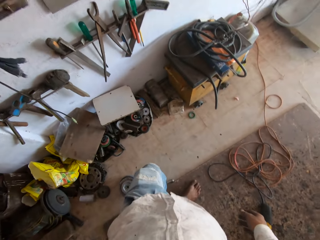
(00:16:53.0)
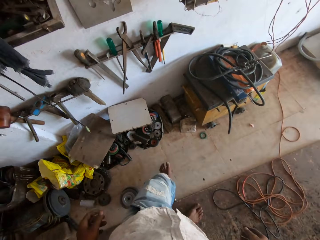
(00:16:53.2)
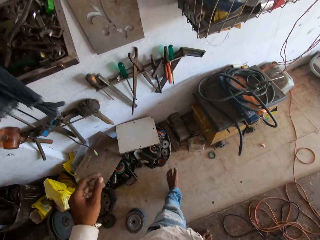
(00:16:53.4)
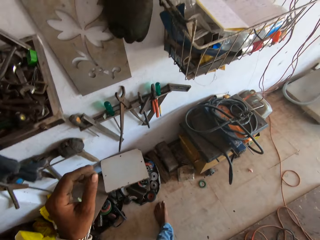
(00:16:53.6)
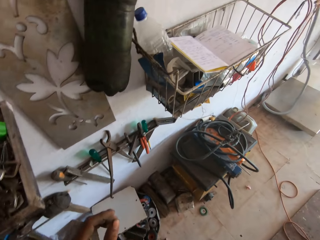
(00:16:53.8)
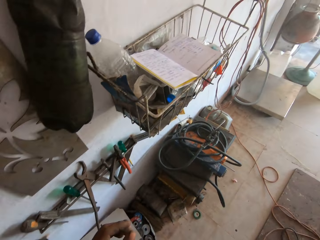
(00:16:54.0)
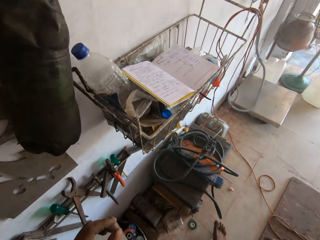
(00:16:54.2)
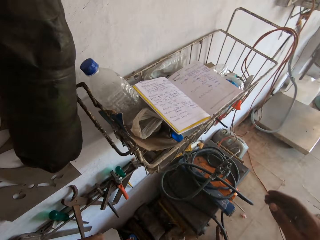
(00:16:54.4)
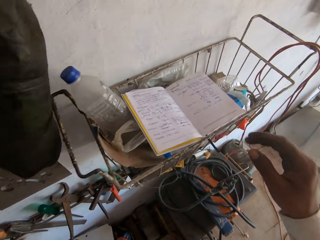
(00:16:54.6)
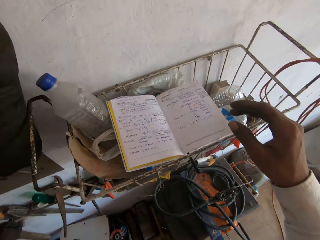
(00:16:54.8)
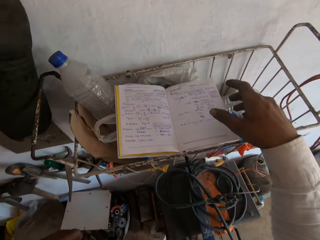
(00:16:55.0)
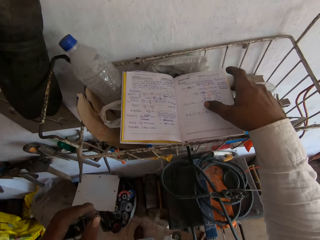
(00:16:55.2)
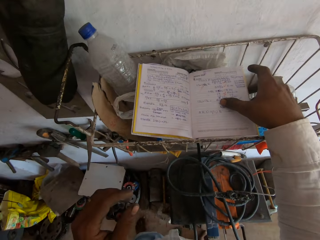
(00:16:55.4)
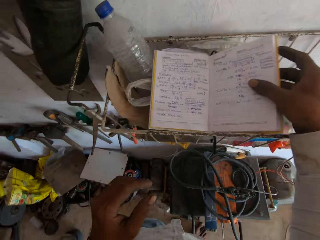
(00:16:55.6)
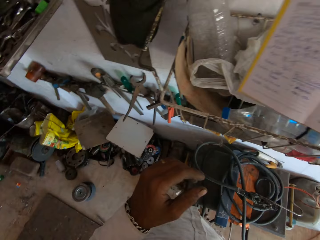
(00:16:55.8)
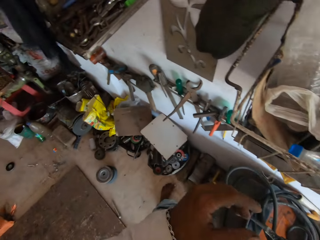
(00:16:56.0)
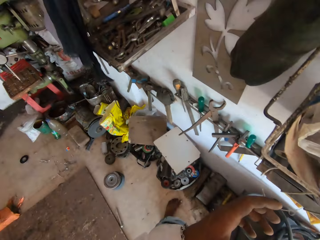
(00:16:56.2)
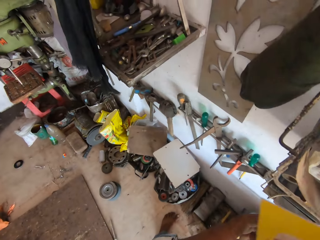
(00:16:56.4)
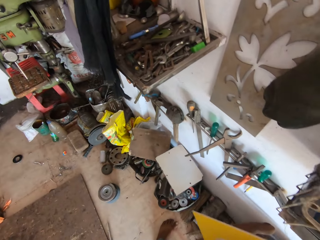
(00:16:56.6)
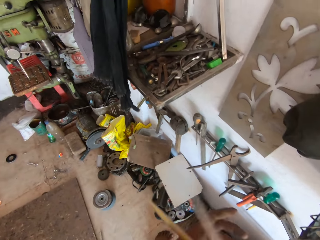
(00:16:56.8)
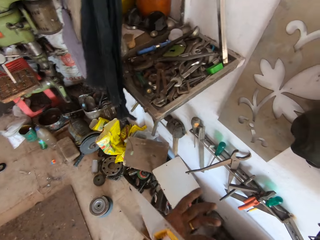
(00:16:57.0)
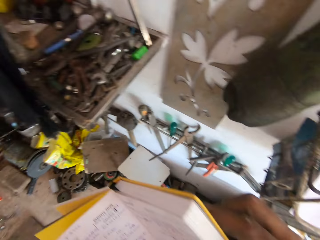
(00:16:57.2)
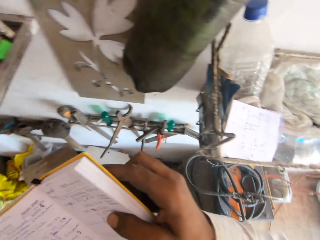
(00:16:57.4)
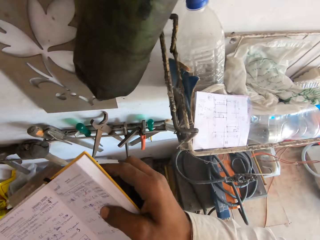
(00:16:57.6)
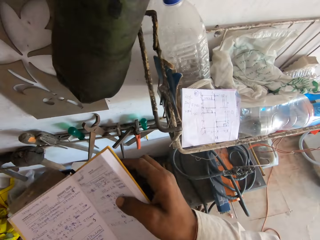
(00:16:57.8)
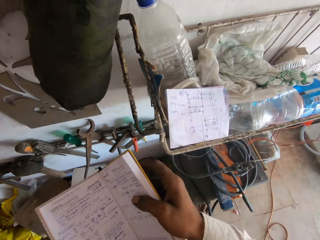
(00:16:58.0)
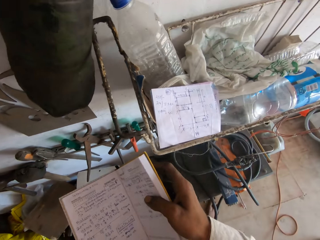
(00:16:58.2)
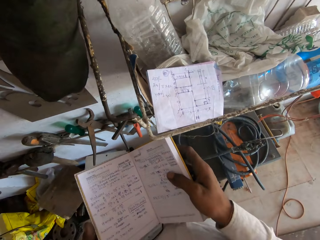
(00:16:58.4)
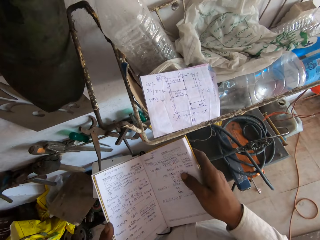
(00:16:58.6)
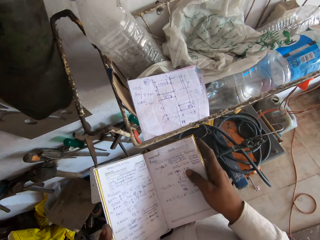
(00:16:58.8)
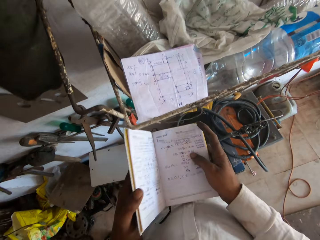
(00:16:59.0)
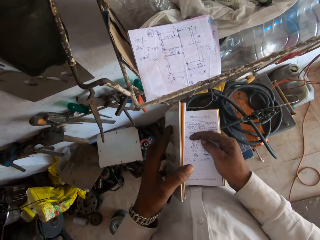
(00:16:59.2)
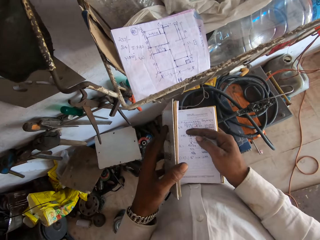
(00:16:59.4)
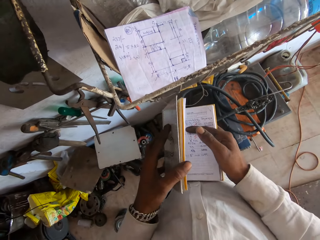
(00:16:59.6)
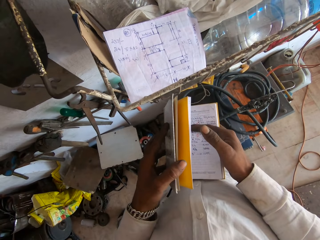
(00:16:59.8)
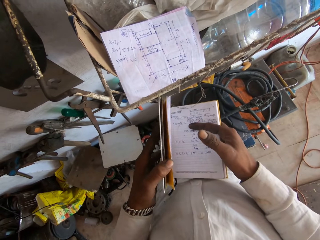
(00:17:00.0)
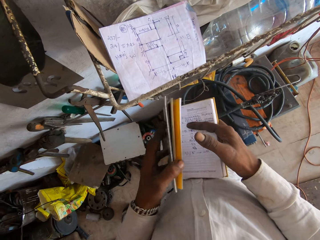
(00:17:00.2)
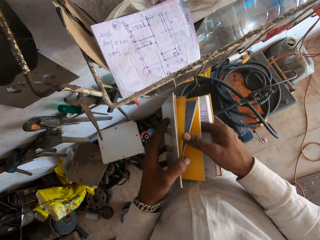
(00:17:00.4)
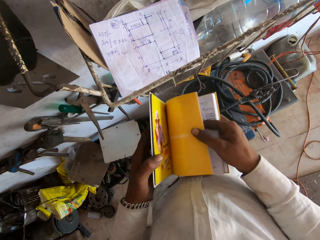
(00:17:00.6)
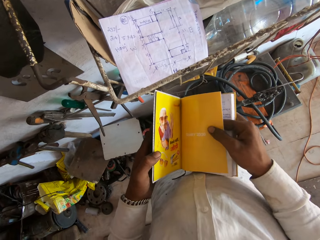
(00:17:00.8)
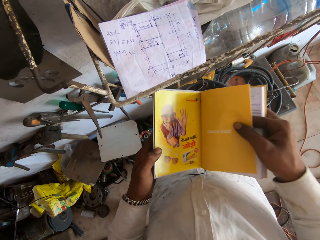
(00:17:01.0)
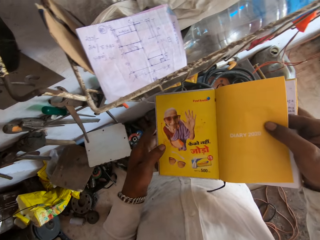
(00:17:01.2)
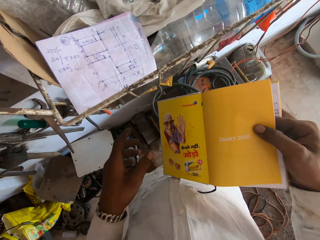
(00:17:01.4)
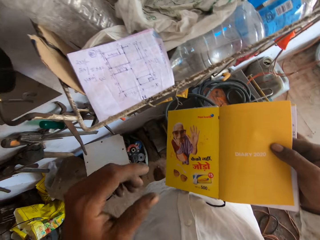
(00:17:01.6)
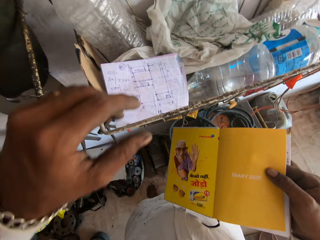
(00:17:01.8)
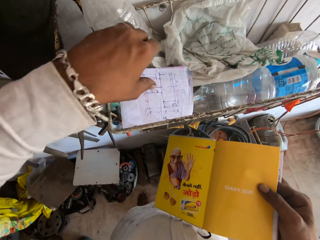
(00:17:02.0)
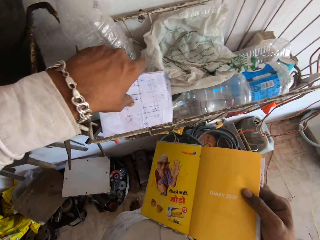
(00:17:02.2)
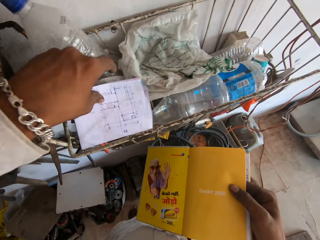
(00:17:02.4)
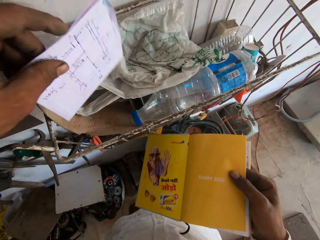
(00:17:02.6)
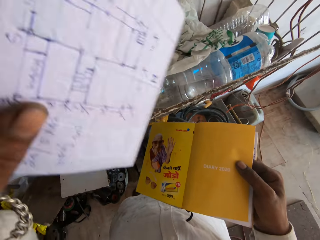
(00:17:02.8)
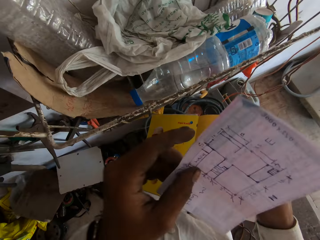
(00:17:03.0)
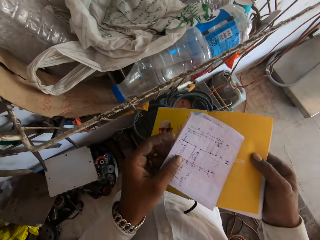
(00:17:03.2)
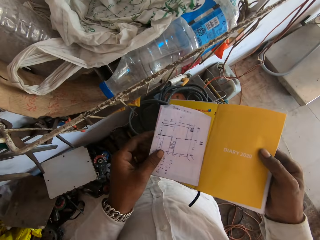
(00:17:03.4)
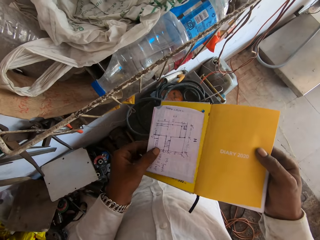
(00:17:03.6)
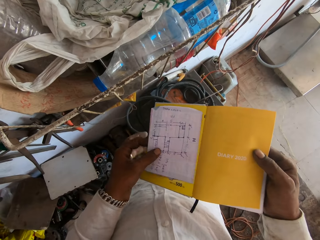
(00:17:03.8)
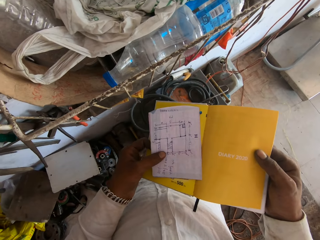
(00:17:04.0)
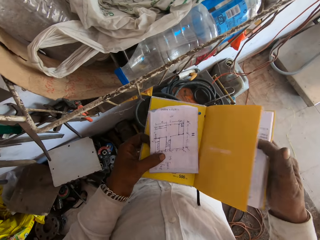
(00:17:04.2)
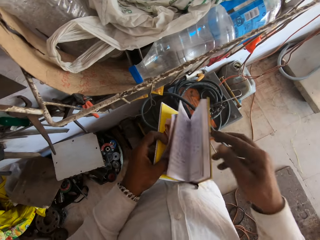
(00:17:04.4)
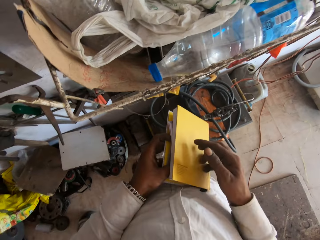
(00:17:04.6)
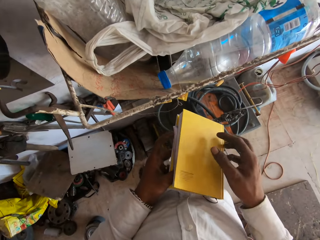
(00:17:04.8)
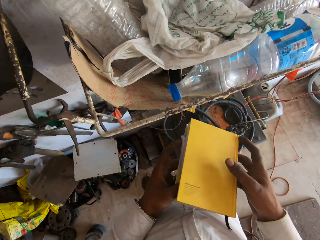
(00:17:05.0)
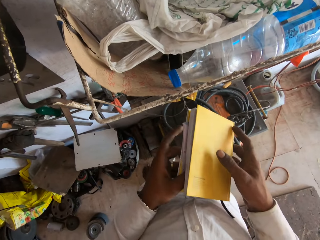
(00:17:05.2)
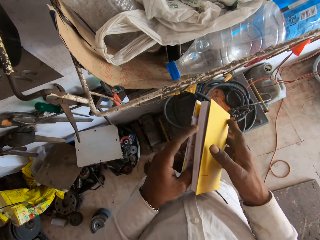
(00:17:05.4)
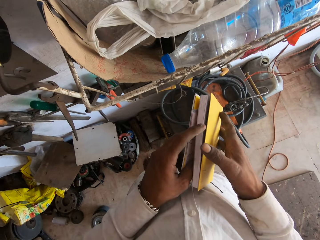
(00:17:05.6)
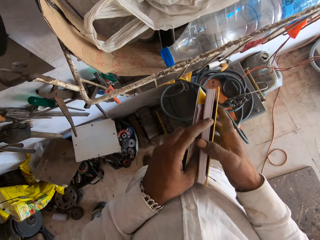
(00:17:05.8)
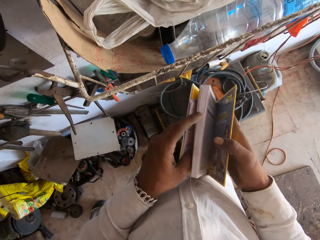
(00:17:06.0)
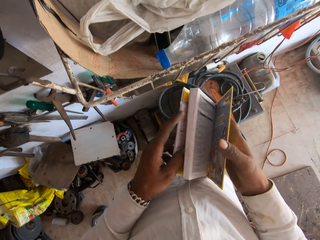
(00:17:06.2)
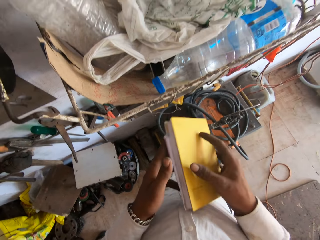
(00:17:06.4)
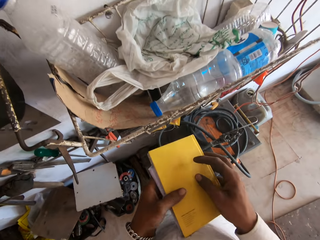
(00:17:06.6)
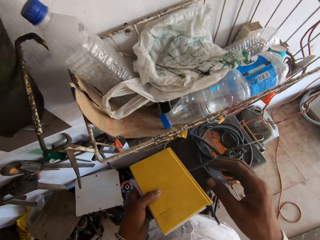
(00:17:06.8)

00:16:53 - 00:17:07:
The camera wearer picks up a book from a basket with his right hand. He flips pages of the book with both hands. He picks up a paper from the basket with his left hand. He puts the paper in the book with his left hand. He closes the book with both hands.

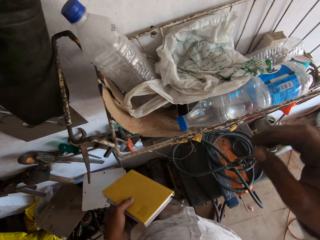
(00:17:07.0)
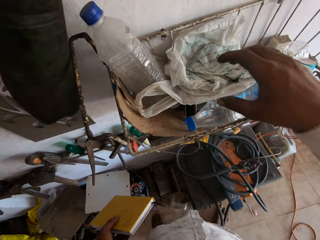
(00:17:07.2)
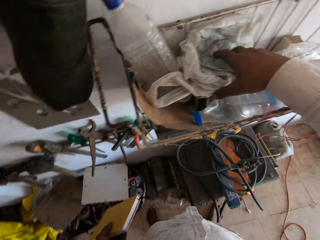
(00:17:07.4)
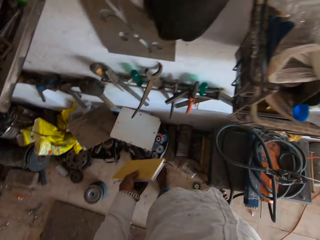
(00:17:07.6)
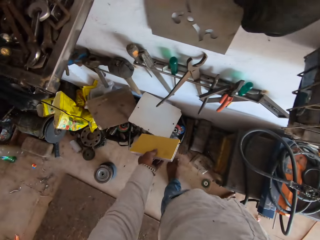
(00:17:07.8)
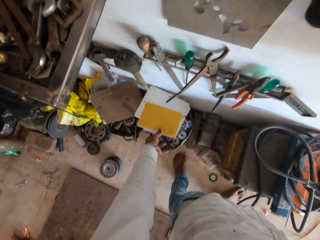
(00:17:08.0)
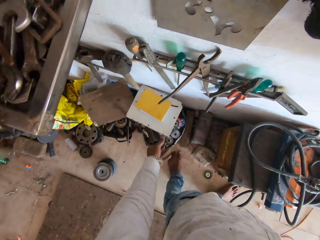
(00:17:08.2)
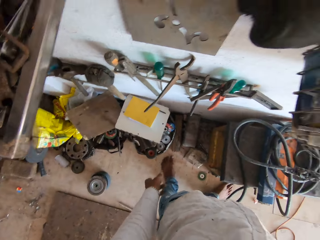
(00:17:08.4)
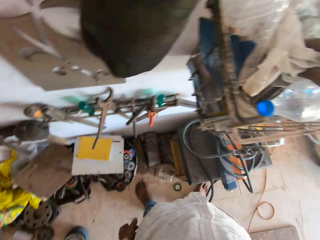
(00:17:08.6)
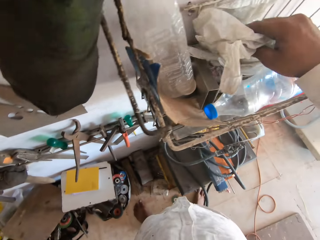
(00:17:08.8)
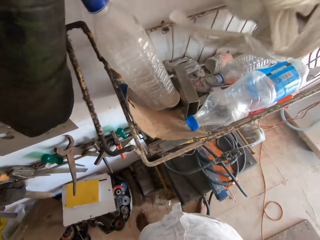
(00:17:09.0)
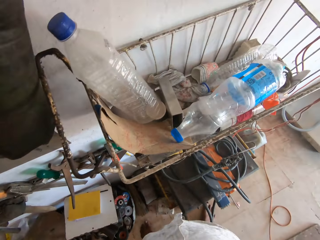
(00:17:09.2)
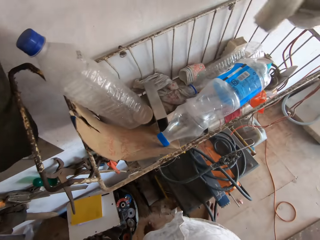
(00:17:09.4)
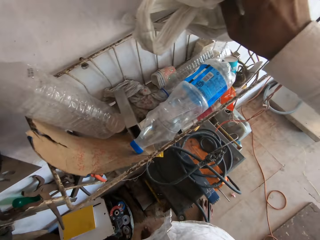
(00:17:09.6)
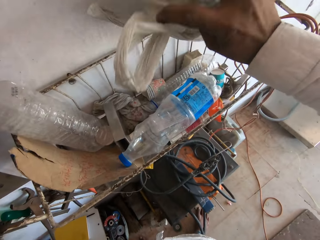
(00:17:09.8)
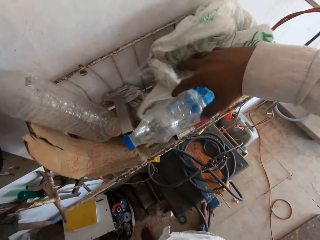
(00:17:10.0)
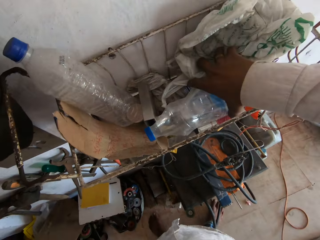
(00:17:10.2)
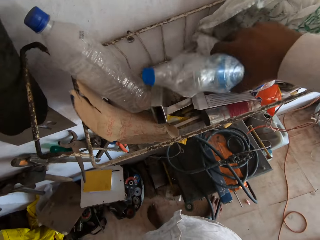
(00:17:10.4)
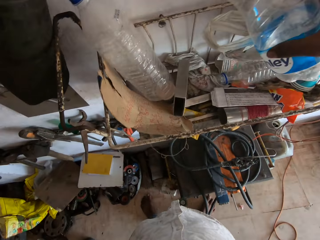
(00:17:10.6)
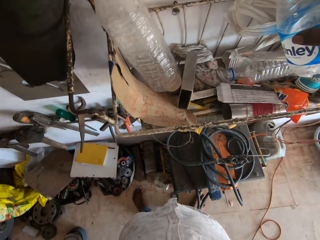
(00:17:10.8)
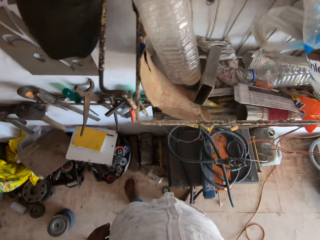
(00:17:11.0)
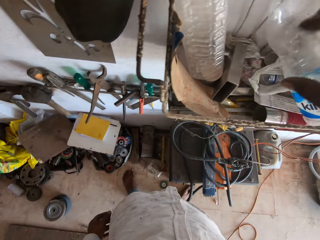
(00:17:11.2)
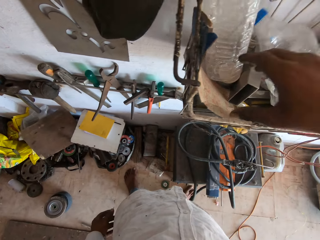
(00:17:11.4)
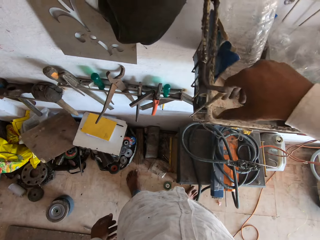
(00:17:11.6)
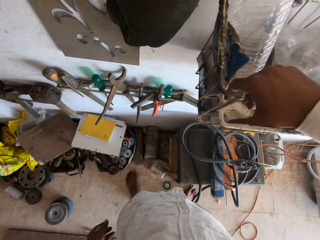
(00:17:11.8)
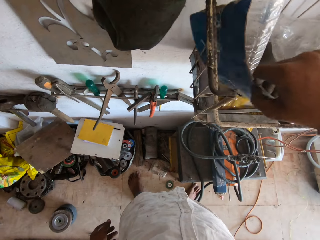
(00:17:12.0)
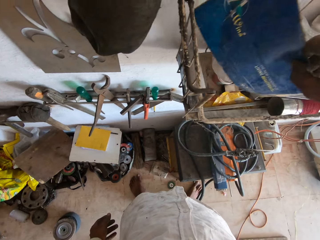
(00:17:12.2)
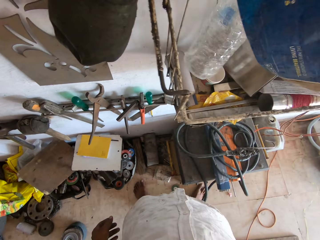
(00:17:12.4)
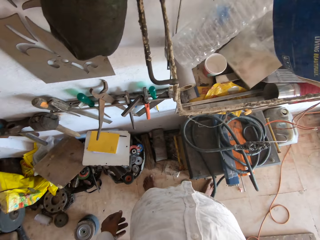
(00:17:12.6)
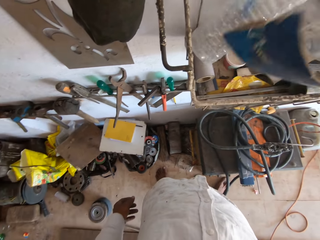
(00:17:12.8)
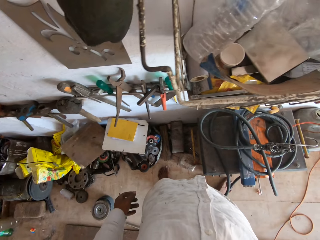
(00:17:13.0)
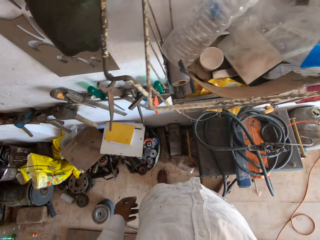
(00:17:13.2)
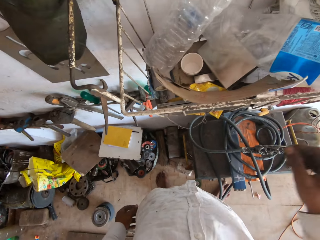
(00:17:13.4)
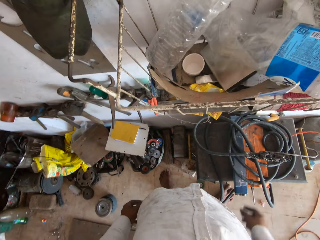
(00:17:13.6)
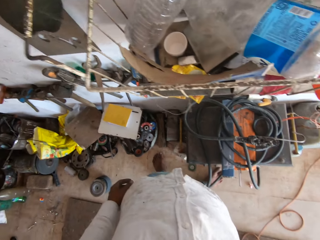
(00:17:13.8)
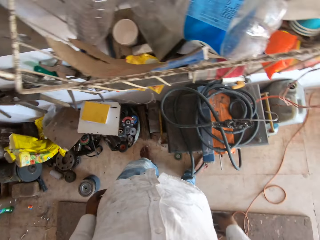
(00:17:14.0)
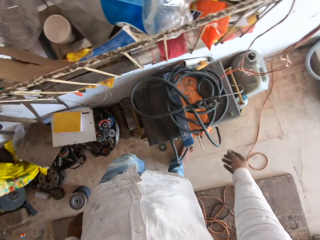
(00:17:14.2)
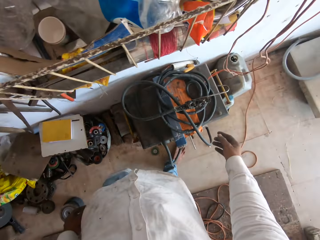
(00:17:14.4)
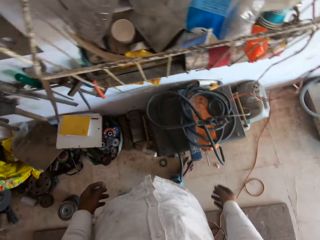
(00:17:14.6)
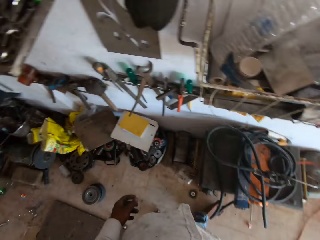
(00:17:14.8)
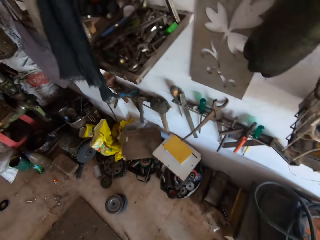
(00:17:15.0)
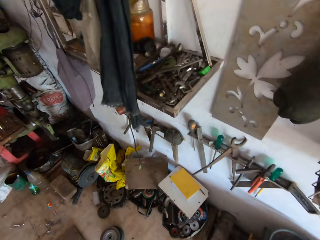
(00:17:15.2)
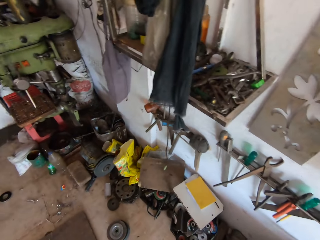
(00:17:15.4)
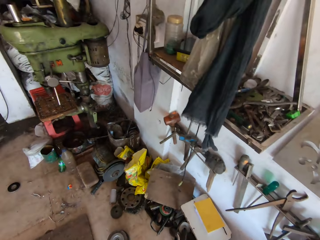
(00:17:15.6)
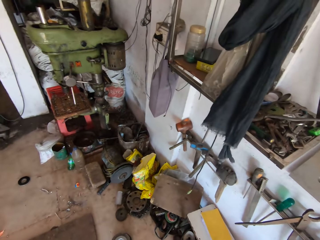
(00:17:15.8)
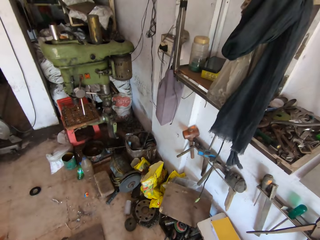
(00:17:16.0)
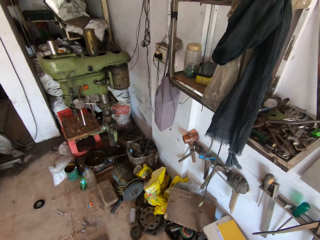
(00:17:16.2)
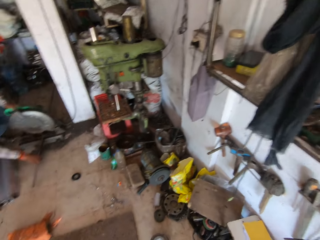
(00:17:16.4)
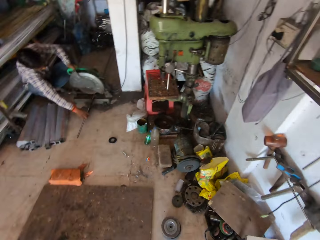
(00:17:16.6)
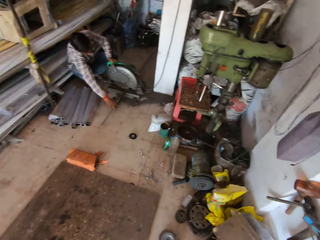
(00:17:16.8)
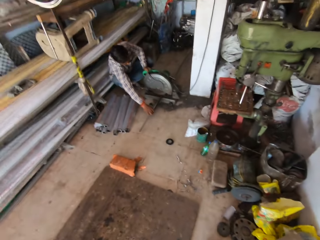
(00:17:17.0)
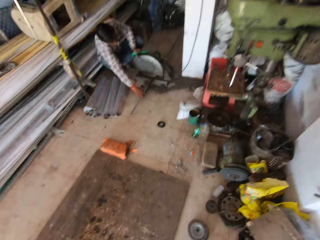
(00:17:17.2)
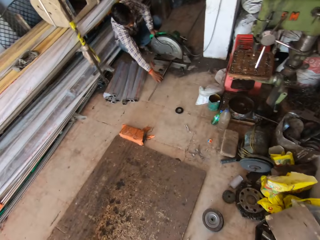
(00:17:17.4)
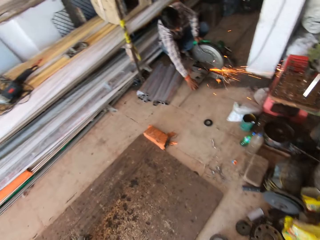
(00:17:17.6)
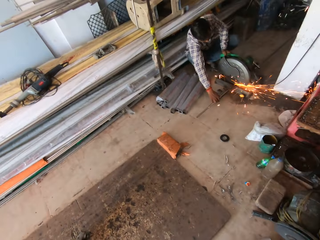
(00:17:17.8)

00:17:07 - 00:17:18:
The camera wearer picks up the plastic bag. He drops the book on a stool with his left hand. He lifts a nylon from the basket with his right hand. He drops the nylon in the basket with his right hand. He picks up a bottle from the basket with his right hand. He drops the bottle in the basket with his right hand. He picks a paper with his right hand from the basket. He looks around.
